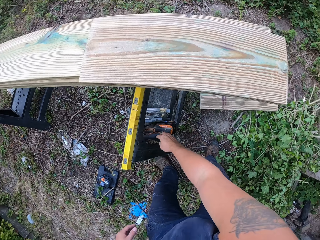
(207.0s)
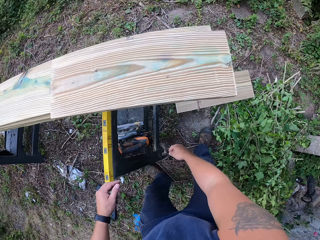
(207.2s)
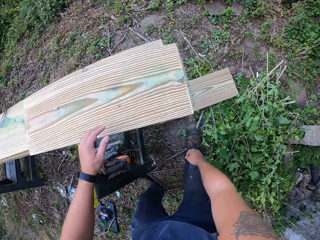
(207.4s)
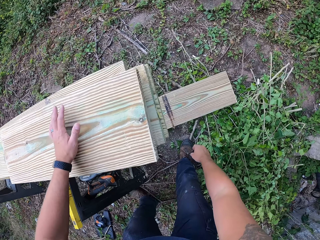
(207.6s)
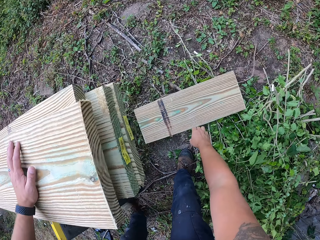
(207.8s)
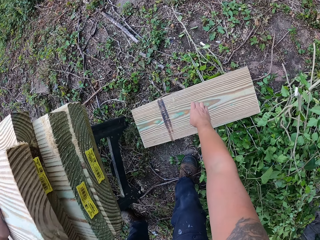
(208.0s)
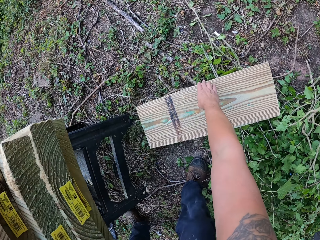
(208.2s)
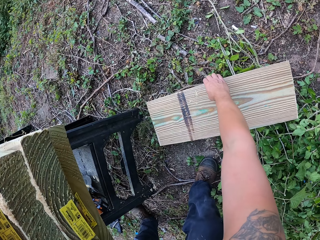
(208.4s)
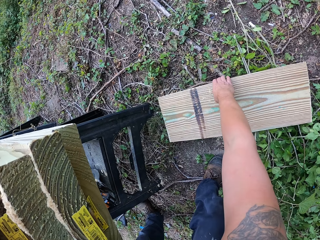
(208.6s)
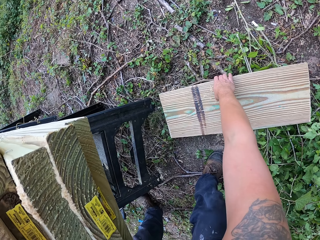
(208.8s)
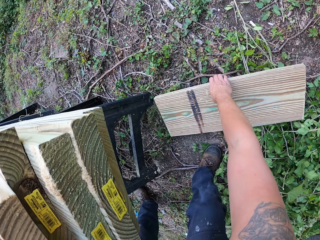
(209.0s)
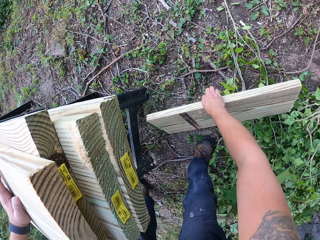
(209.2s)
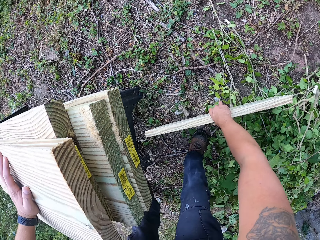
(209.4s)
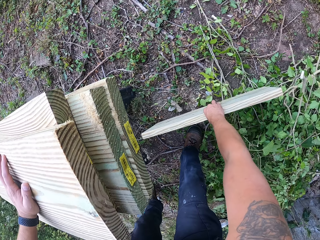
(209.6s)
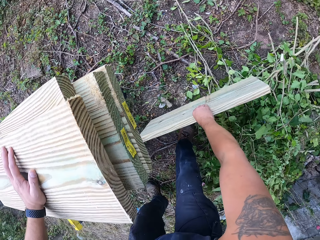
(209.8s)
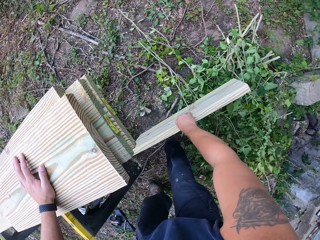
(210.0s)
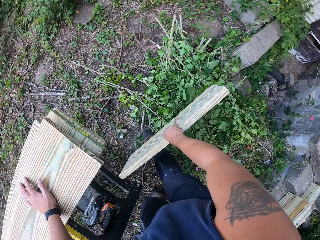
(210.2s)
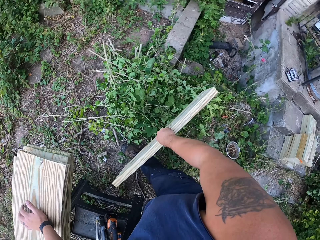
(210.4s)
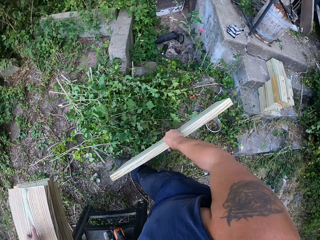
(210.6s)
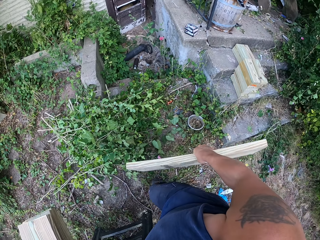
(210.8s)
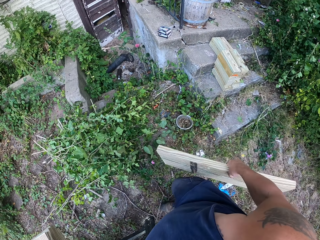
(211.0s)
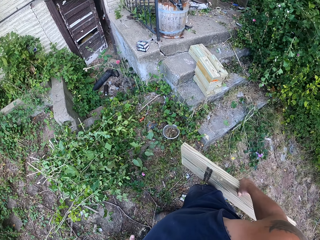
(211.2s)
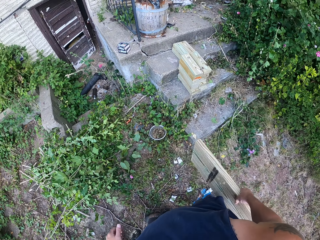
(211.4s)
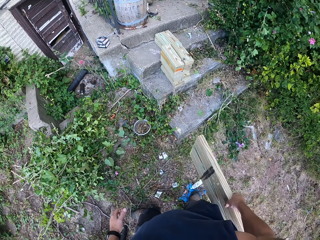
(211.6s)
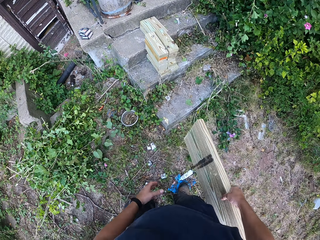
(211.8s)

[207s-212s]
The camera wearer places the circular saw on the lift with his right hand. He picks the portion of the wood that fell down on the floor with his right hand.

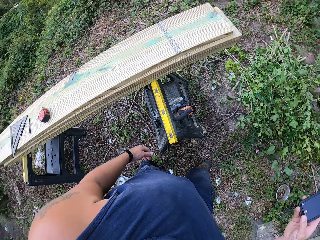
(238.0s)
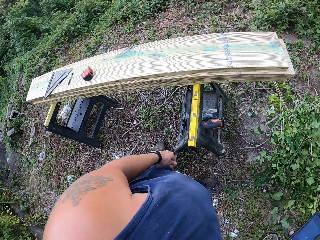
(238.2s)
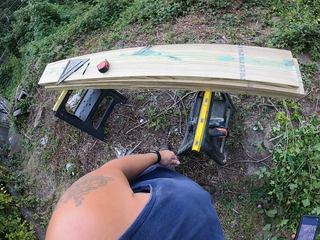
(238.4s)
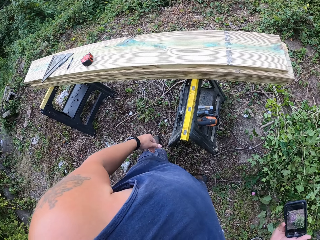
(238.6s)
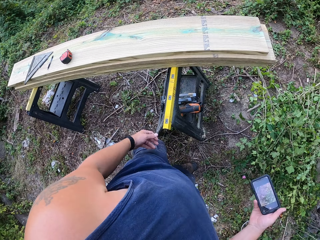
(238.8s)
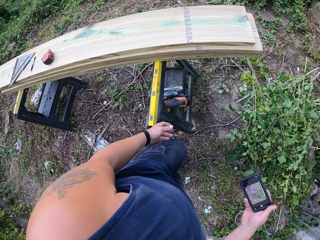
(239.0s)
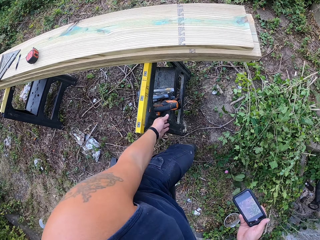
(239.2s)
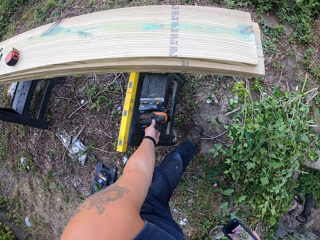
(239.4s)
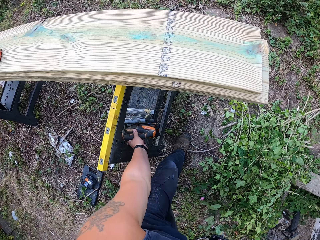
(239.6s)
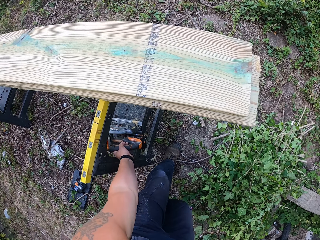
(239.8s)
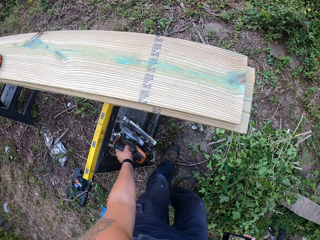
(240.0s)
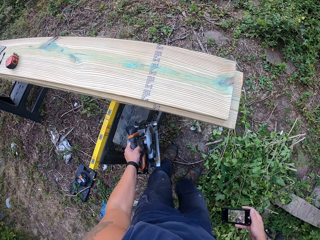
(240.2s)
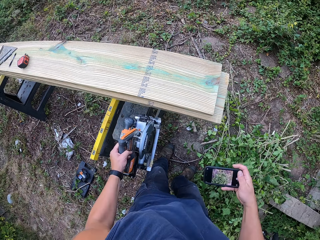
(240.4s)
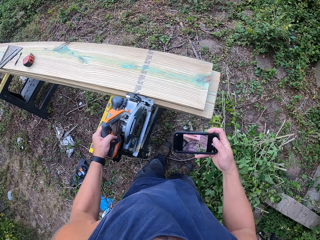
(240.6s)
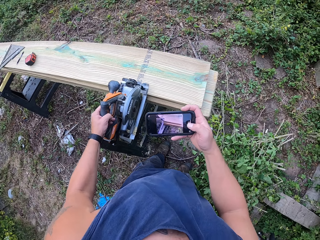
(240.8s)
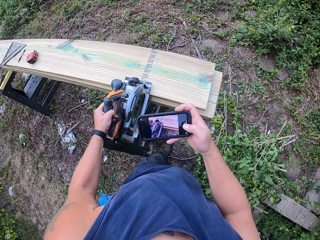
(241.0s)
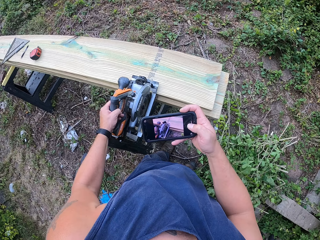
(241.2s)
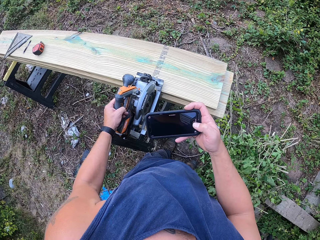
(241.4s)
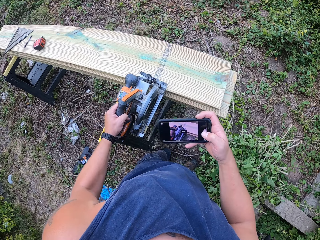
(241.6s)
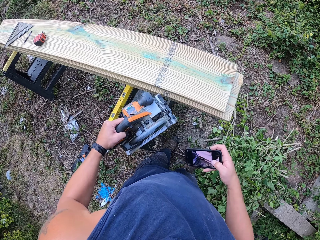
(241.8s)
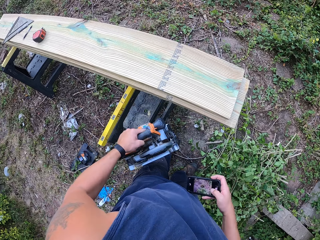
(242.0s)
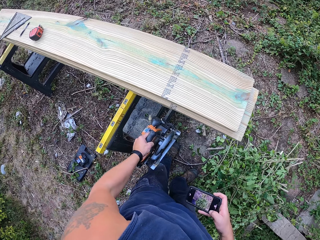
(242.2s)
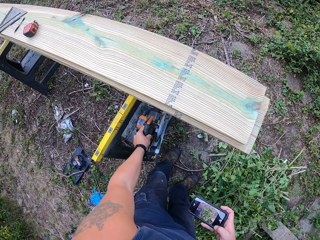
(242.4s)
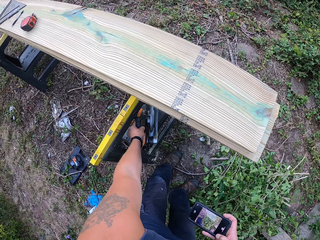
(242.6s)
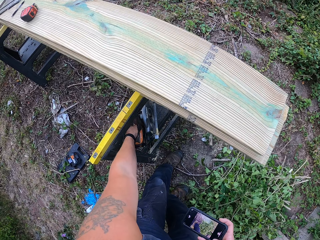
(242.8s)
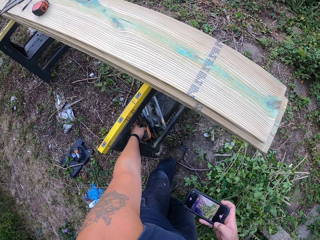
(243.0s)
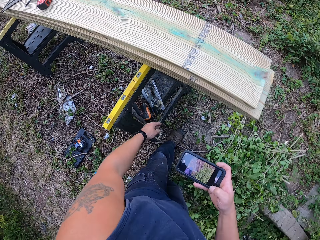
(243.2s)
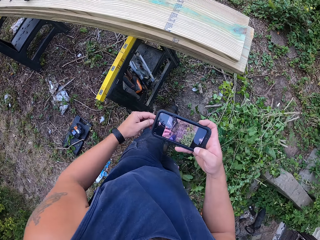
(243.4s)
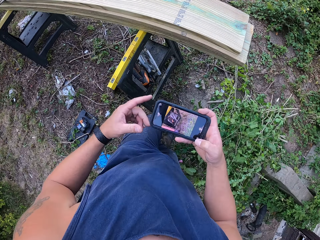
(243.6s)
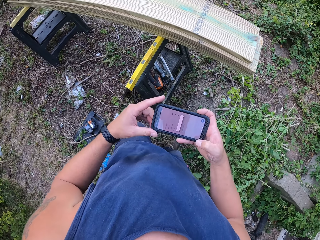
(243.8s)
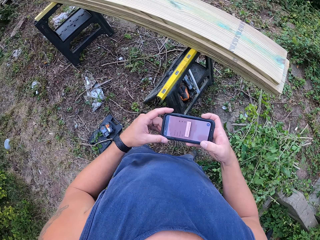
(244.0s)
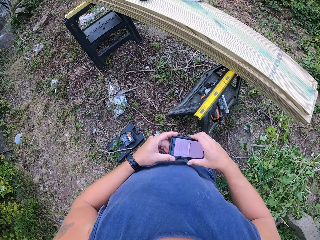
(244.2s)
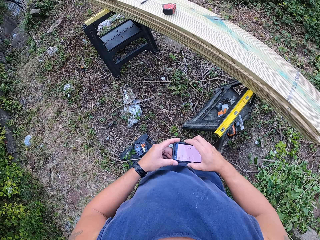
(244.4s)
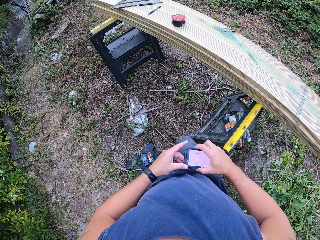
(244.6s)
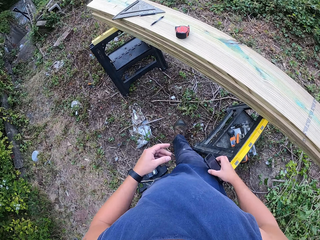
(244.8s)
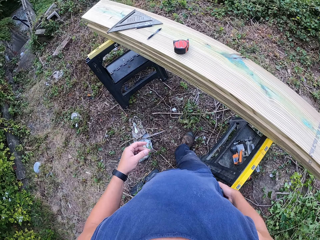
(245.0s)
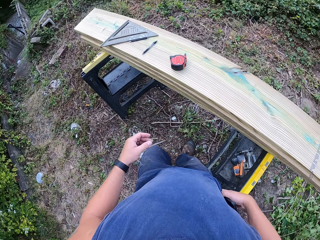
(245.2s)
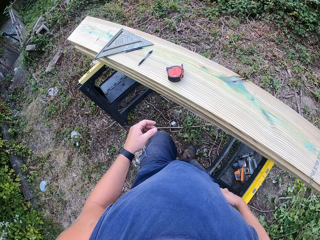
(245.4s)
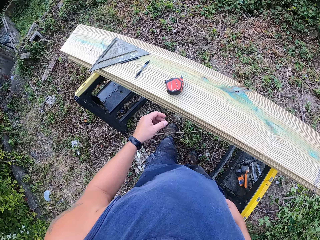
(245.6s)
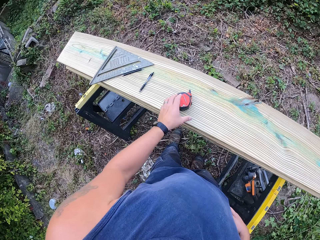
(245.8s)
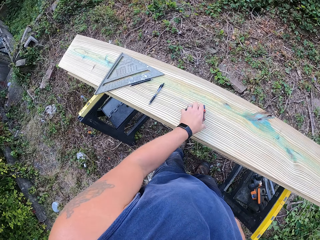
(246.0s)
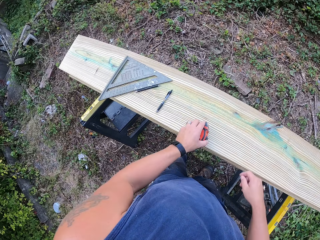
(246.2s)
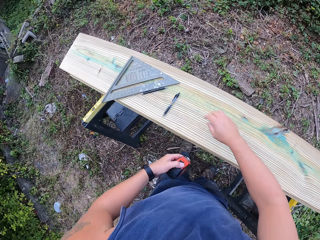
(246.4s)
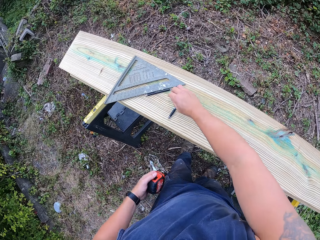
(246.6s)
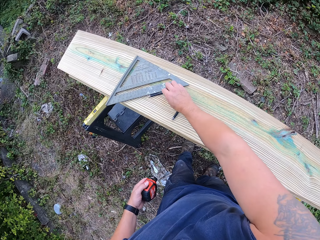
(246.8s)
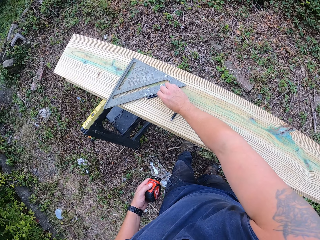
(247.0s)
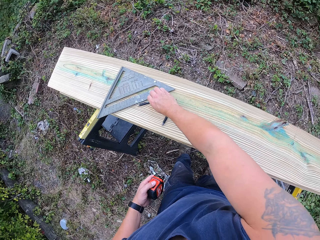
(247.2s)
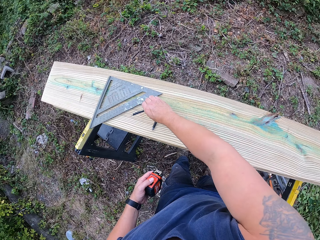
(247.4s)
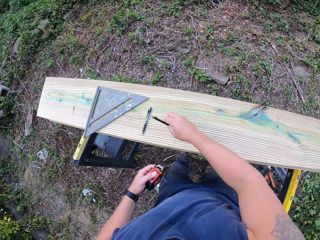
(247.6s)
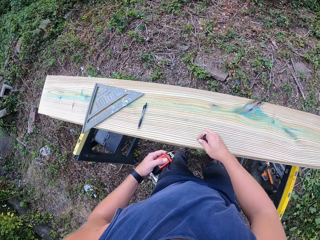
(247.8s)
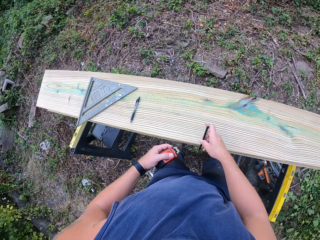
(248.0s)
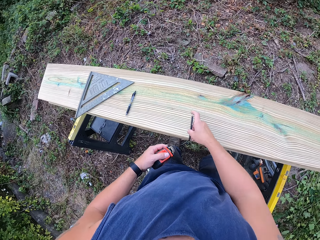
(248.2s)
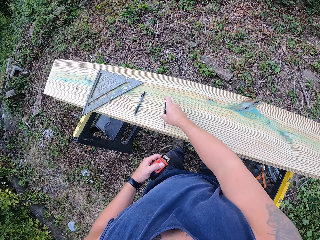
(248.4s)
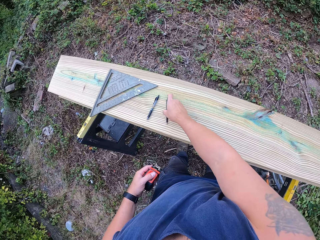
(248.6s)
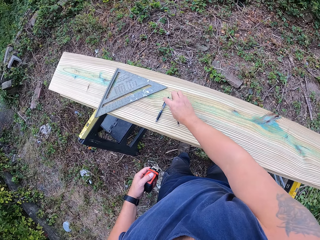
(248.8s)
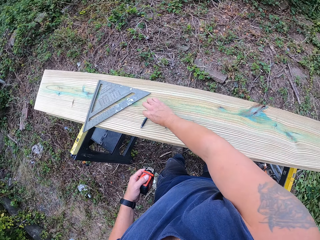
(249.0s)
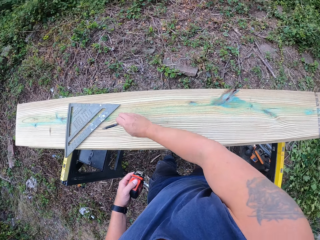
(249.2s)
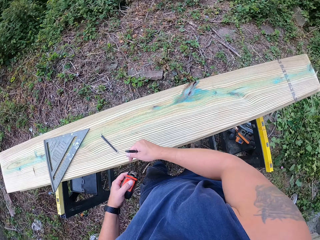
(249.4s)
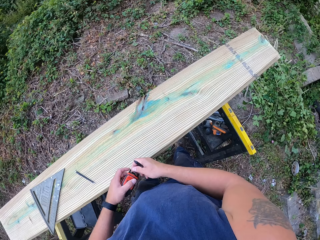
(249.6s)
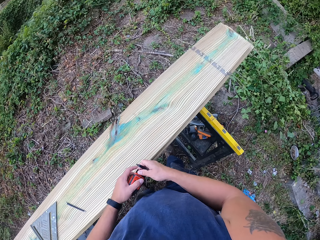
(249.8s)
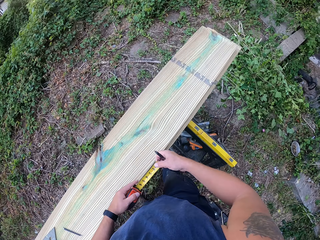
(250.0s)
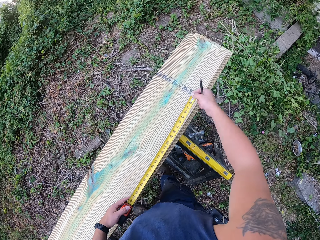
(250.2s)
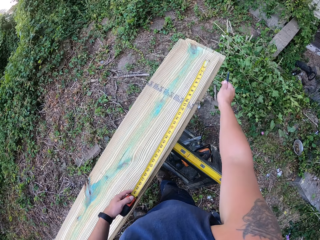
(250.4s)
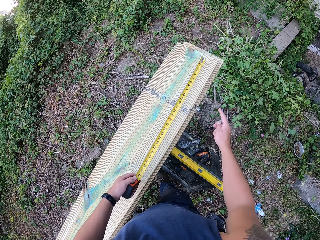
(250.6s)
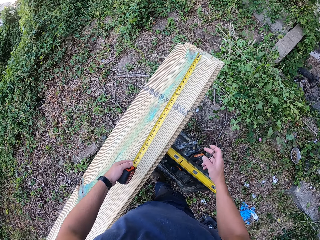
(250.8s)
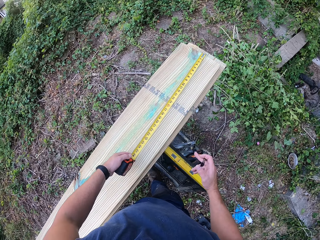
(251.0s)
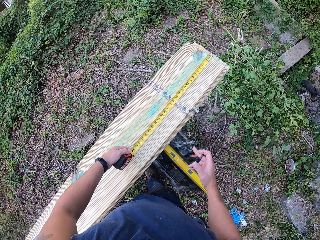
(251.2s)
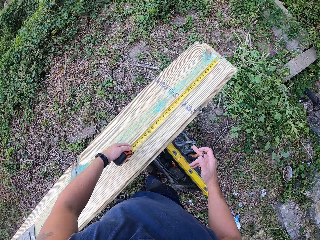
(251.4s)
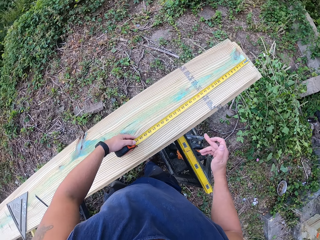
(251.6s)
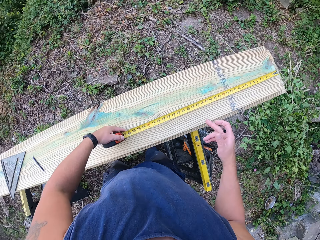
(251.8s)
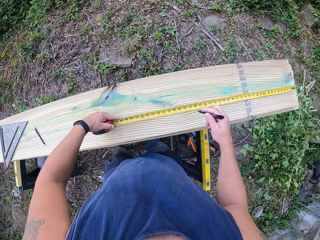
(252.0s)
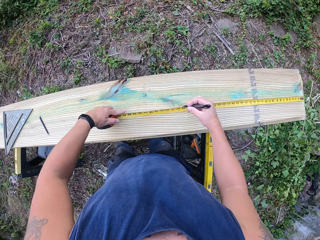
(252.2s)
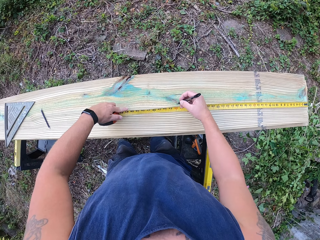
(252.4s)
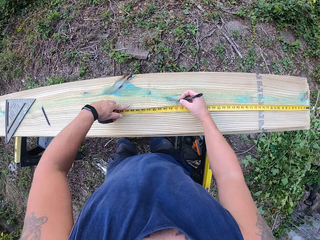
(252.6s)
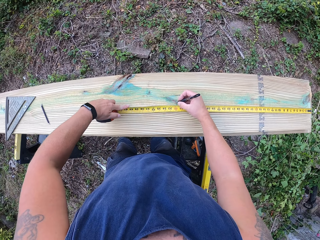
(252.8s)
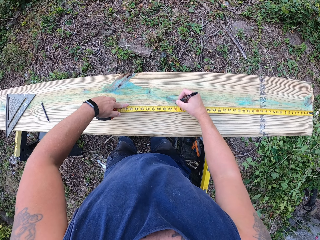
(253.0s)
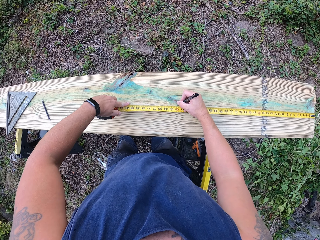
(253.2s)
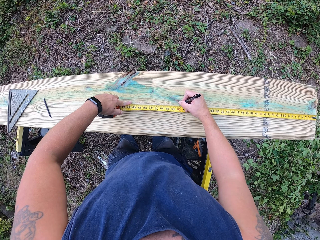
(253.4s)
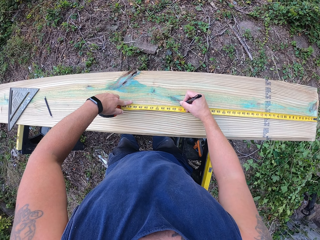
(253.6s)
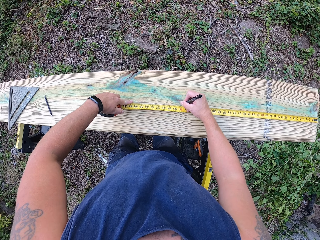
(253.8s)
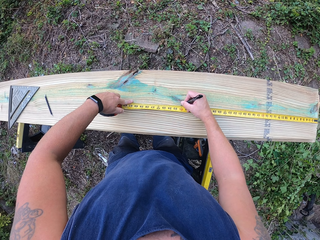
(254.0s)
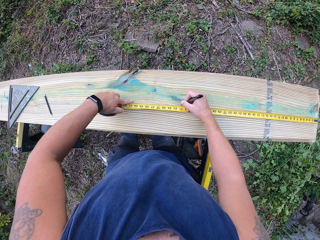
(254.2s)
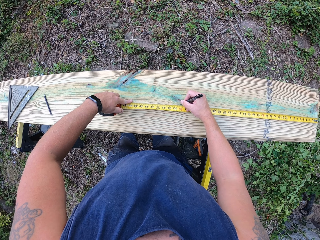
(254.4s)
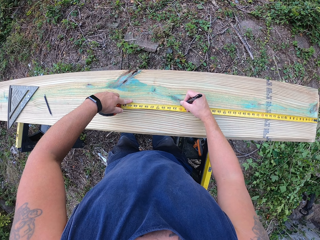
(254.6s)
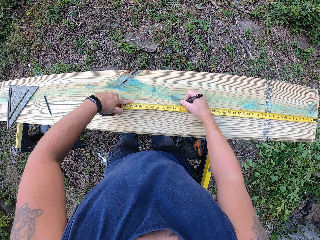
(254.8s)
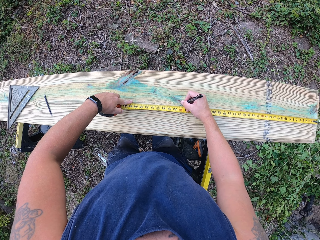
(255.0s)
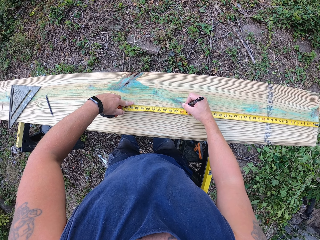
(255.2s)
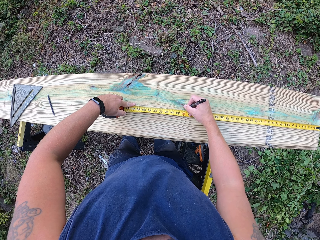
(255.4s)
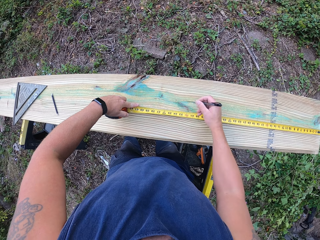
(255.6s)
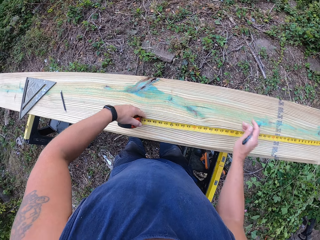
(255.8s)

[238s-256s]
The camera wearer picks the circular saw or cutting machine from the lift with his left hand. He takes a photo of the cutting machine. He places the circular saw on the second plank of wood with his left hand, and places the circular saw on the lift with his left hand. He holds the phone with both of his hands. He locks the phone screen. He puts the phone in his pocket with his right hand. He picks the tape measure from the second plank of wood with his left hand. He picks the pencil from the second plank of wood with his right hand. He places the pencil on the second plank of wood with his right hand. He picks the pen from the second plank of wood with his right hand. He pulls out the tape from the tape measure with his right hand. He measures part of the polished wood. He places the hook of the tape measure on the second plank of wood with his left hand. He marks the second plank of wood with the pen in his right hand and the tape measure.
